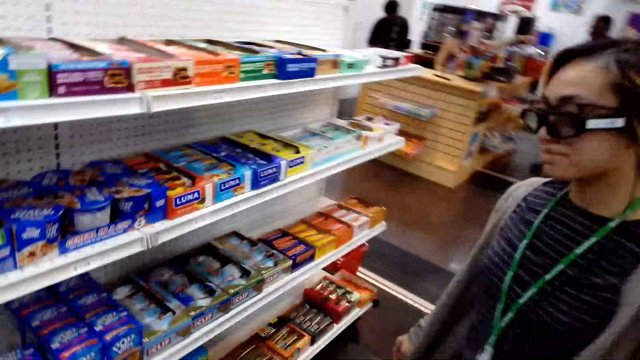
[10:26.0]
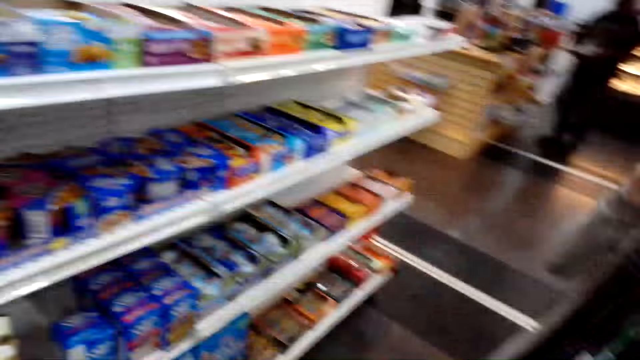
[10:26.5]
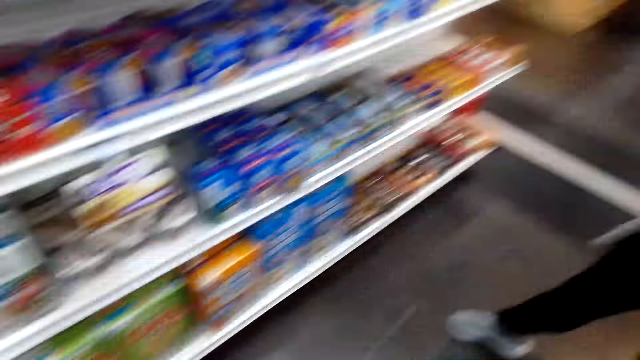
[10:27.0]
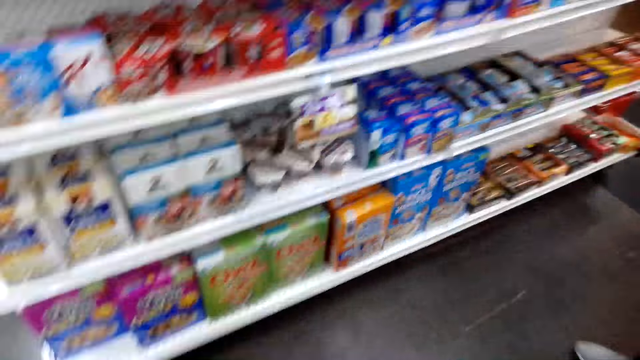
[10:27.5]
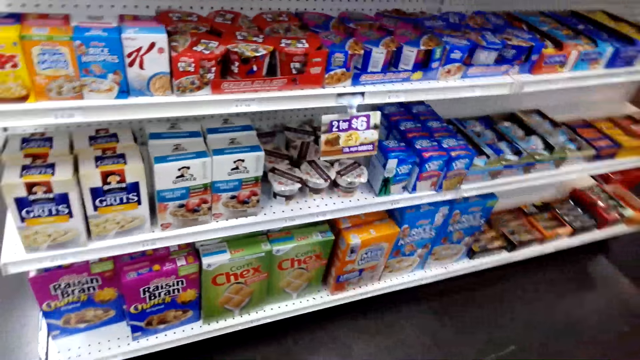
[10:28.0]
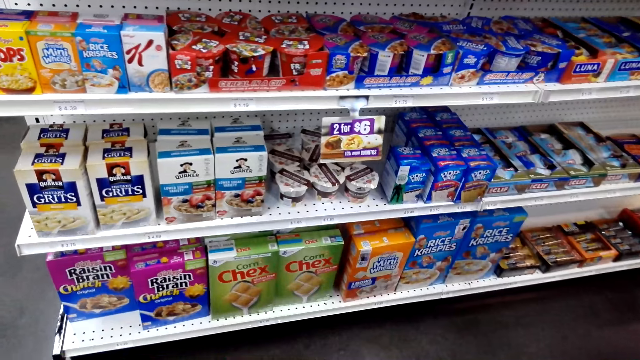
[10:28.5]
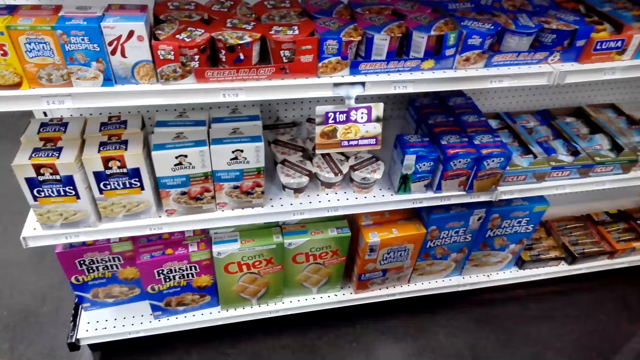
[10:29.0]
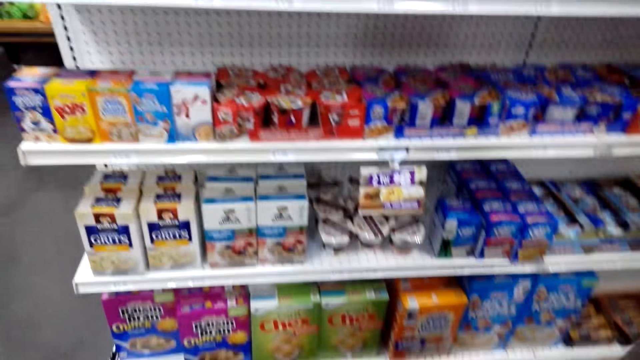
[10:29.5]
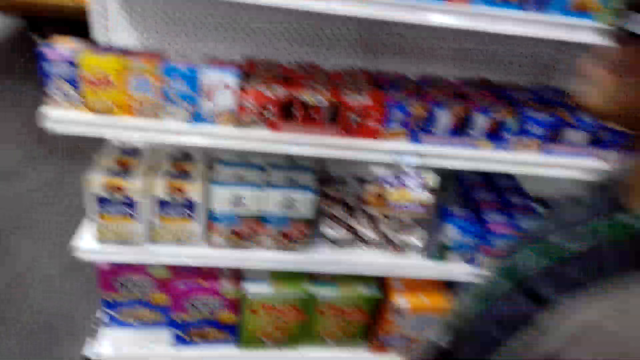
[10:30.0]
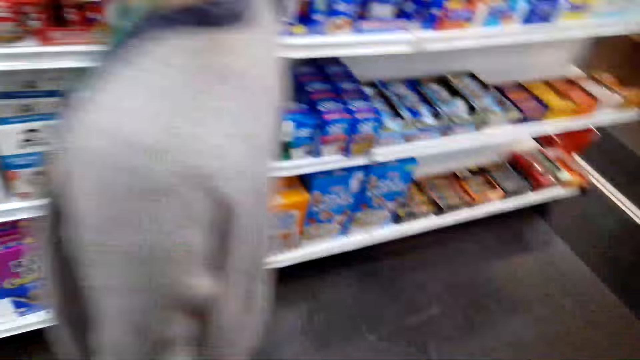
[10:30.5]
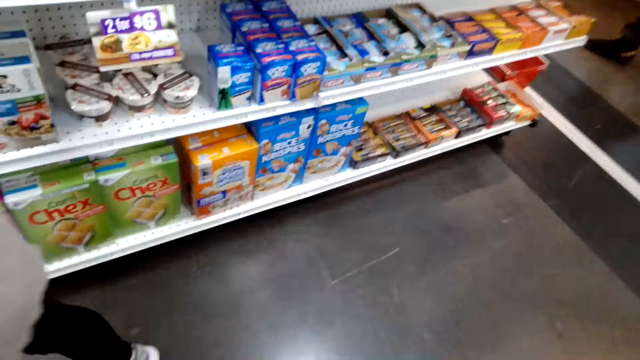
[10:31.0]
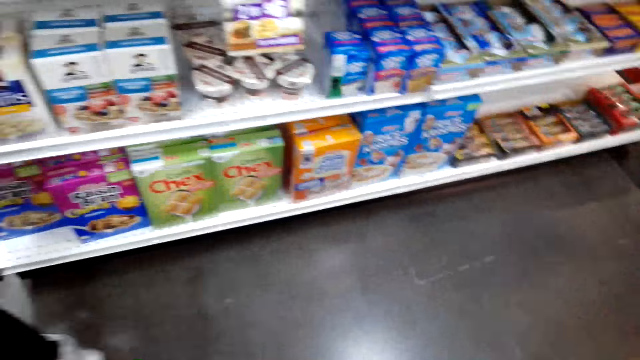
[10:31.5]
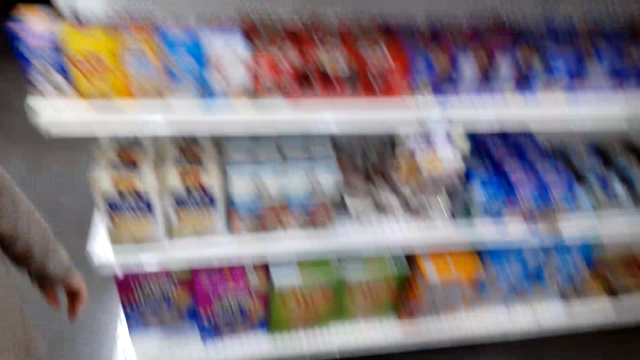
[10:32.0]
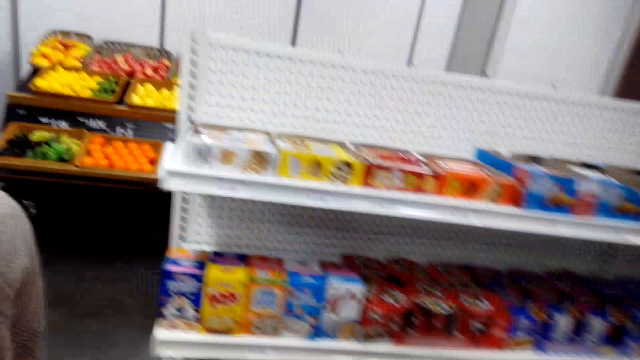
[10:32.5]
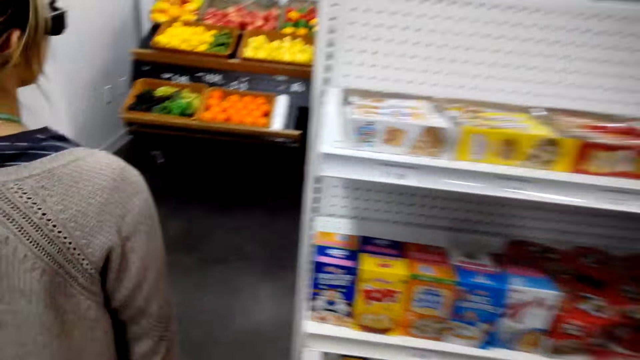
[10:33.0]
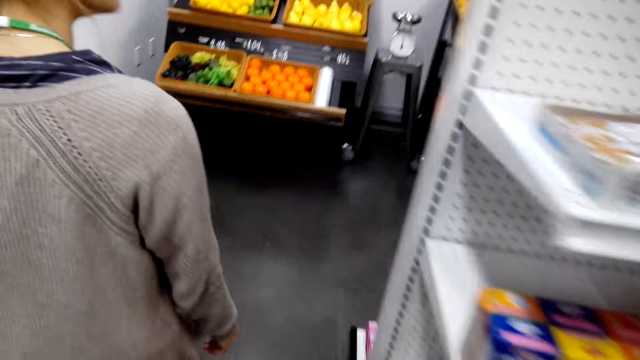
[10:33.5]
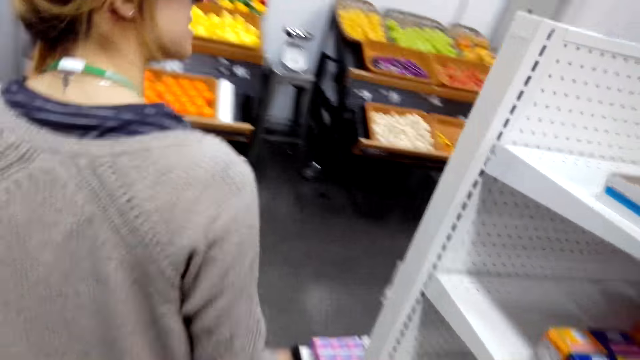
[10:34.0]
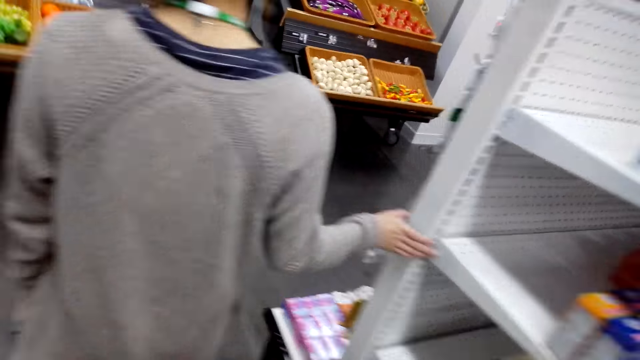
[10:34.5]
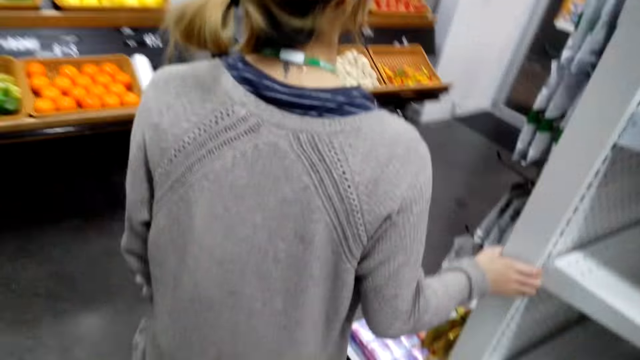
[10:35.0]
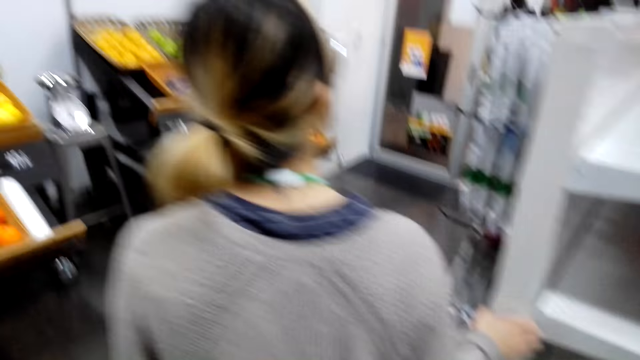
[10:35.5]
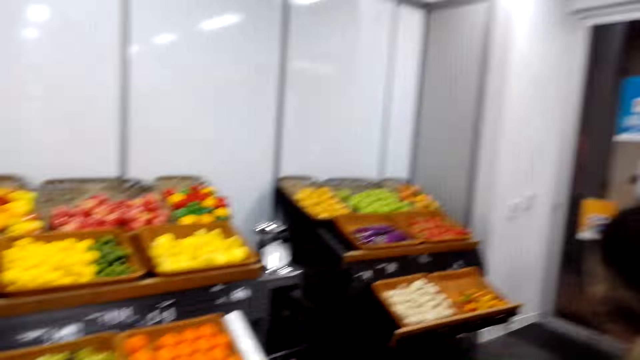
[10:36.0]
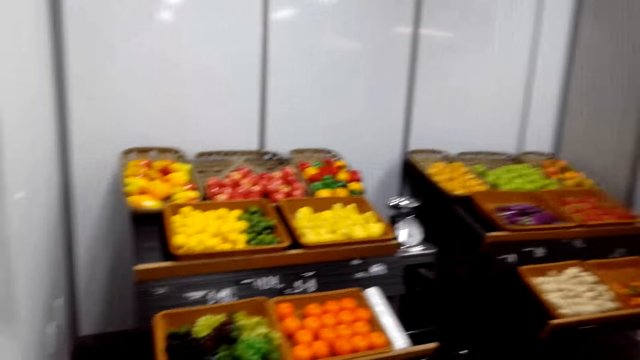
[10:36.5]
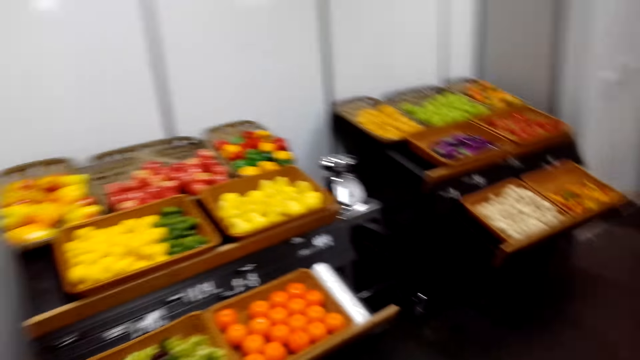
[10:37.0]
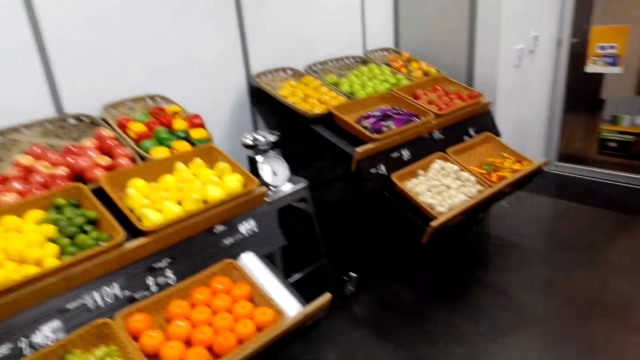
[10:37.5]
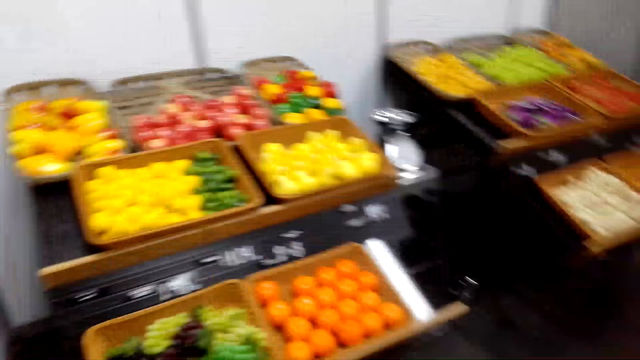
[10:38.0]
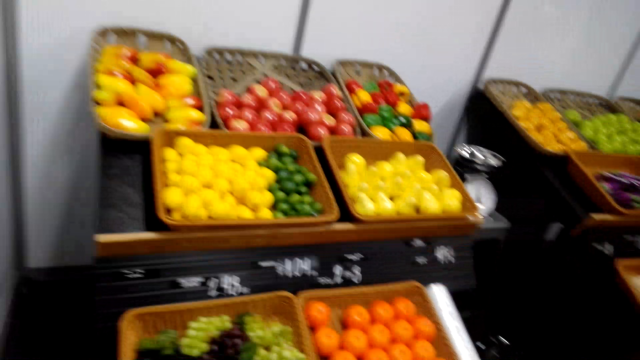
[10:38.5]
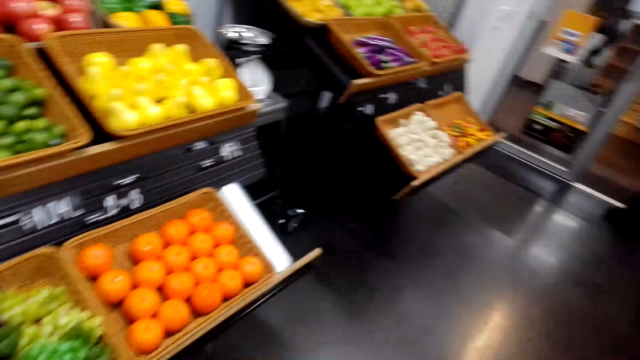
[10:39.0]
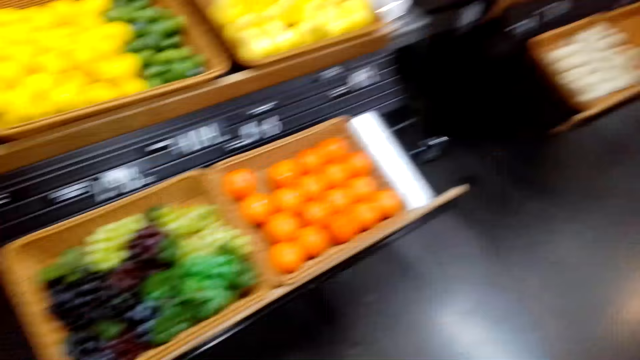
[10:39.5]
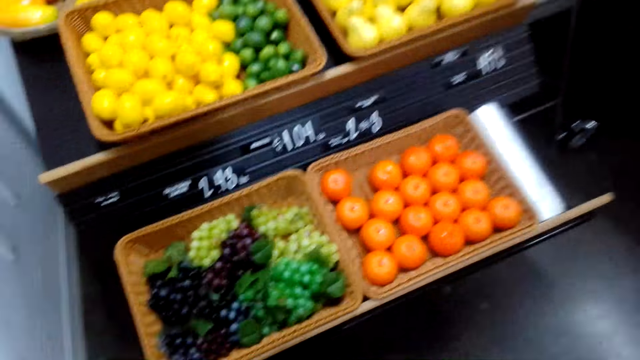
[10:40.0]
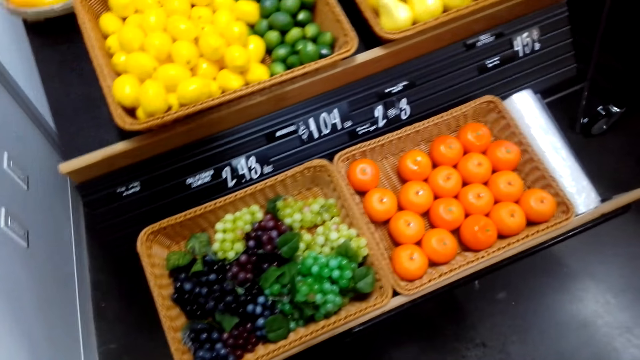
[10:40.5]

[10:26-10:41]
A woman walks around the supermarket. The woman touches the shelves. The camera wearer looks at the fruits and vegetables.

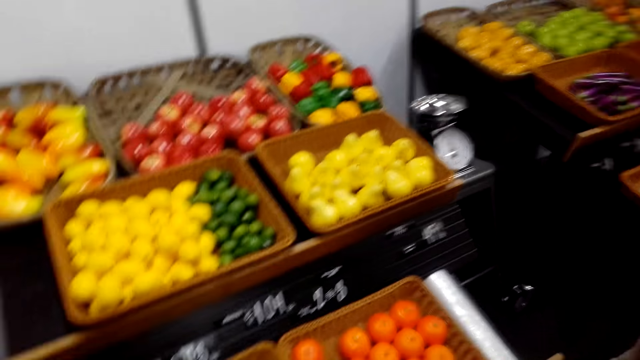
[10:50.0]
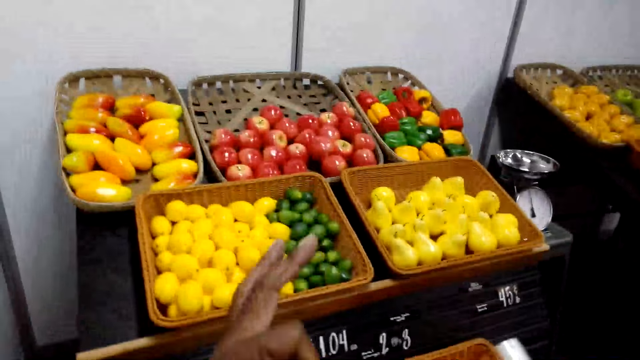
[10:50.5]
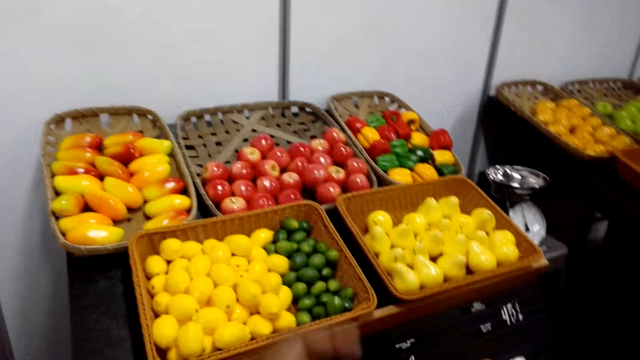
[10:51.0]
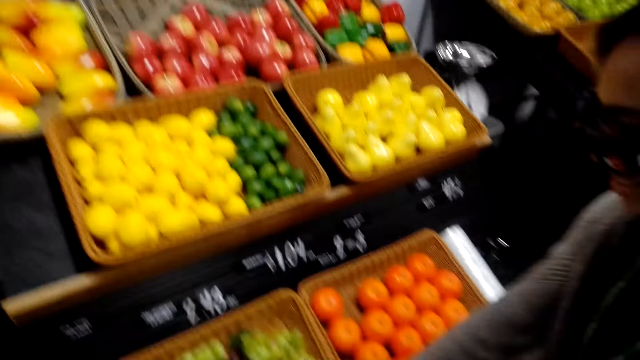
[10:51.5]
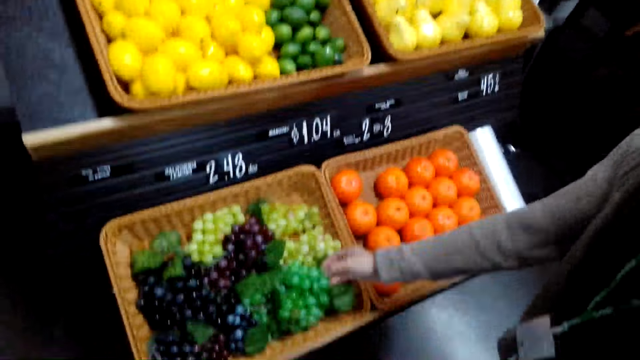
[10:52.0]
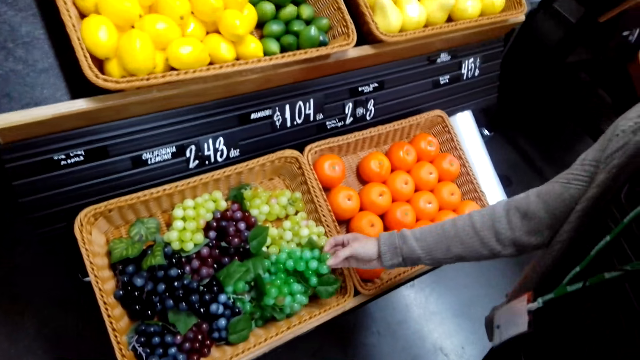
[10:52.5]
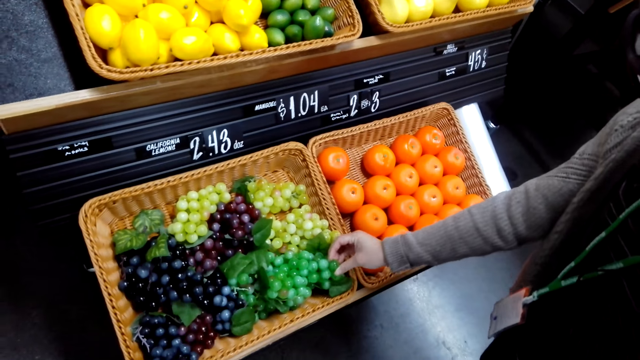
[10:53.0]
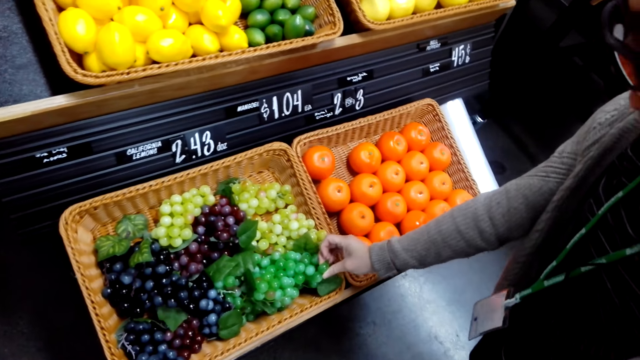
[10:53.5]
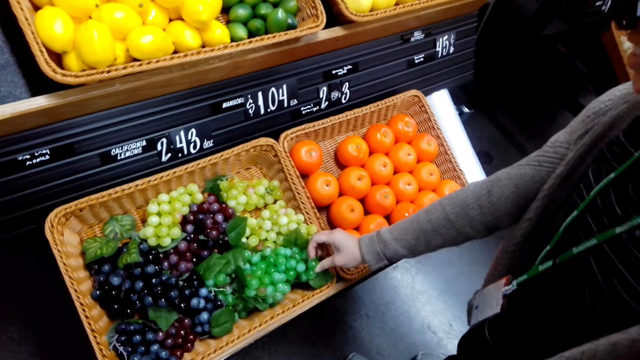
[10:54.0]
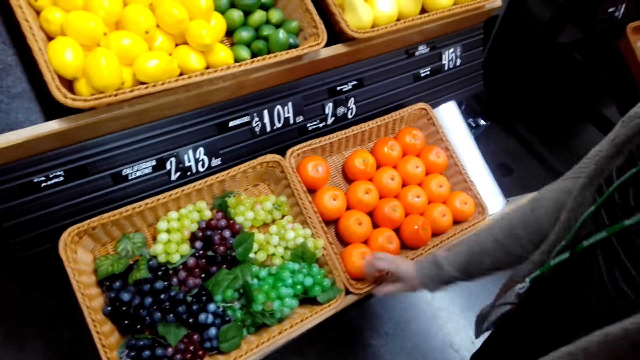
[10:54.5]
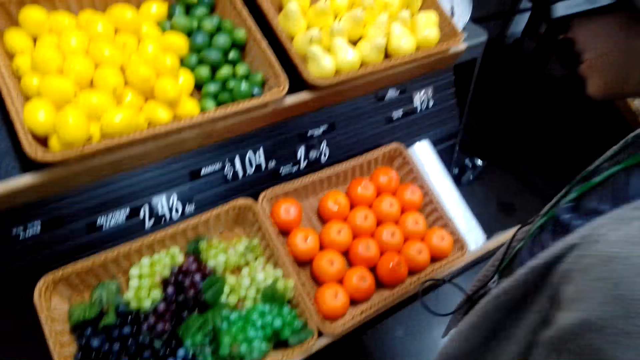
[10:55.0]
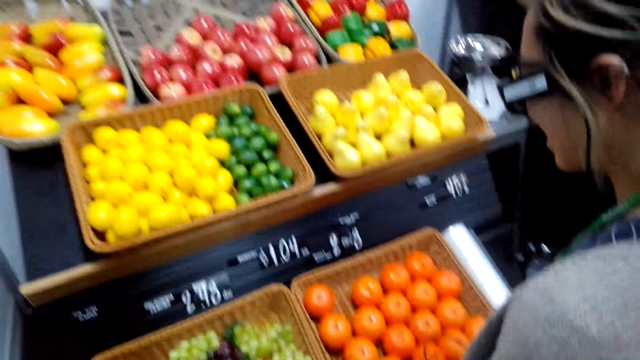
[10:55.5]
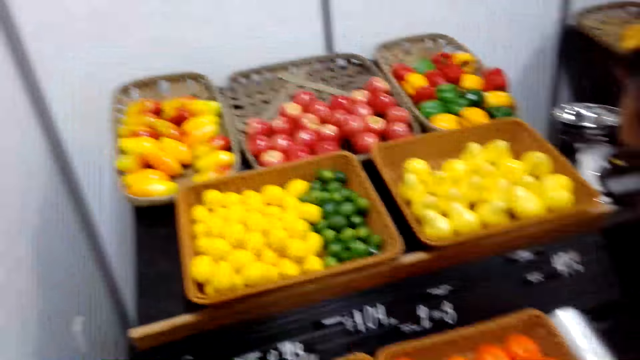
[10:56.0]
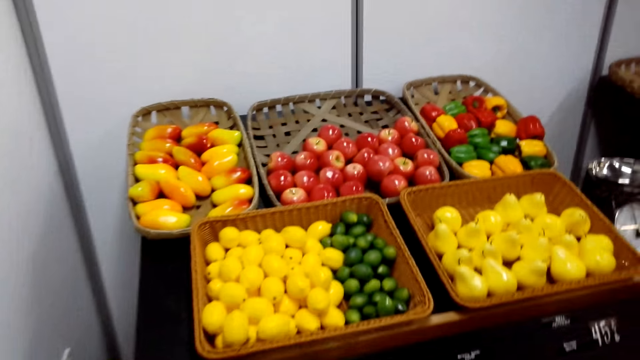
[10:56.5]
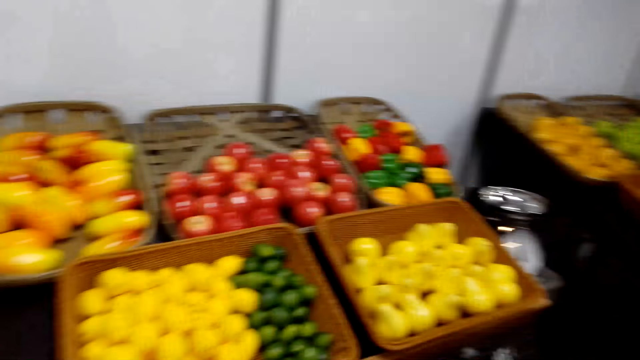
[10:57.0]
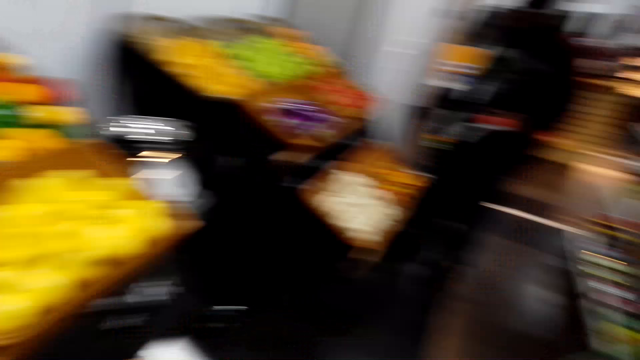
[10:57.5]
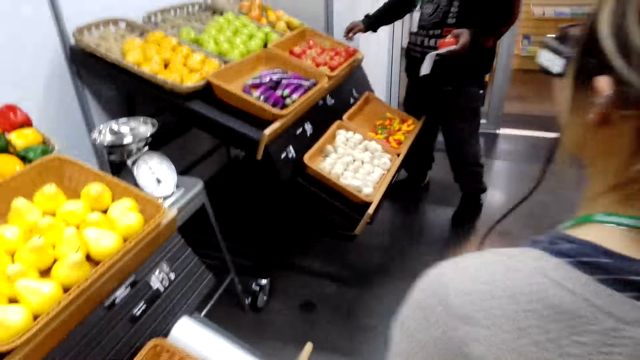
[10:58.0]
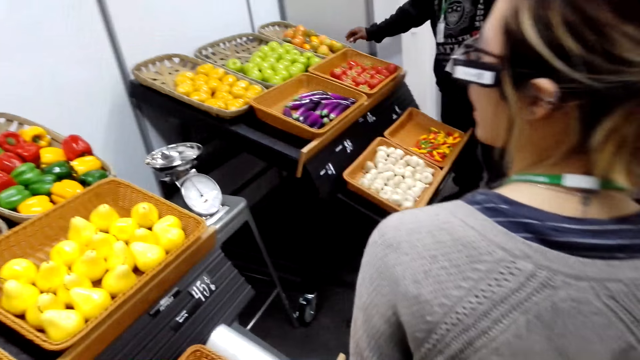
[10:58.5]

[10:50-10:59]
A woman checks grapes. The woman picks the grapes. The woman looks at the fruits.
